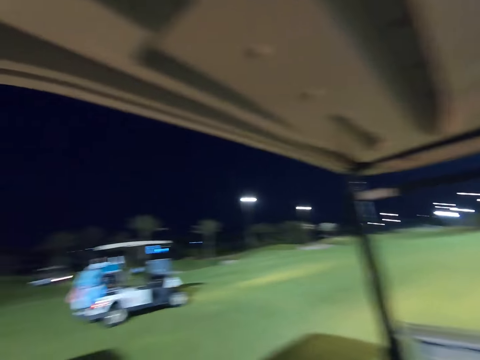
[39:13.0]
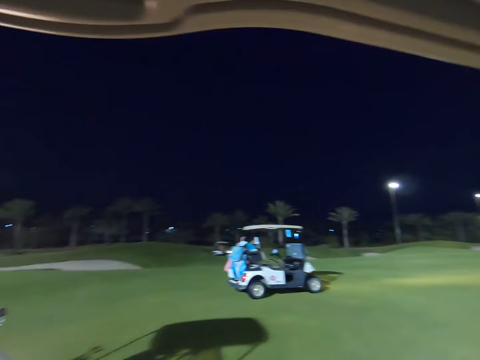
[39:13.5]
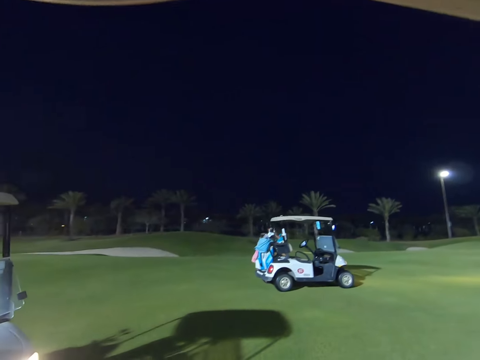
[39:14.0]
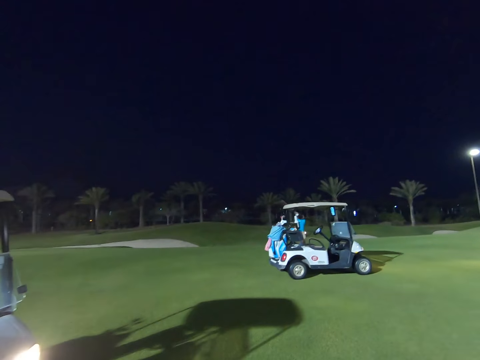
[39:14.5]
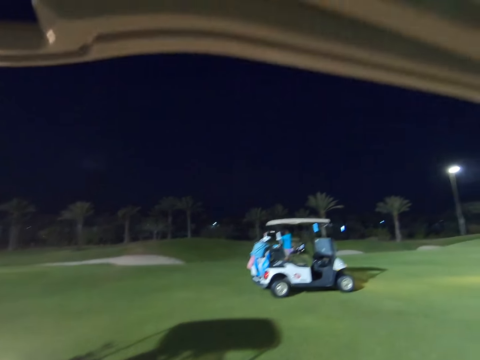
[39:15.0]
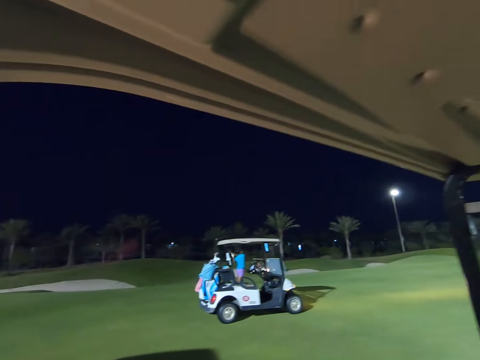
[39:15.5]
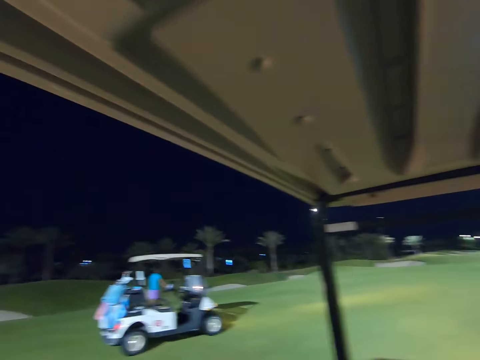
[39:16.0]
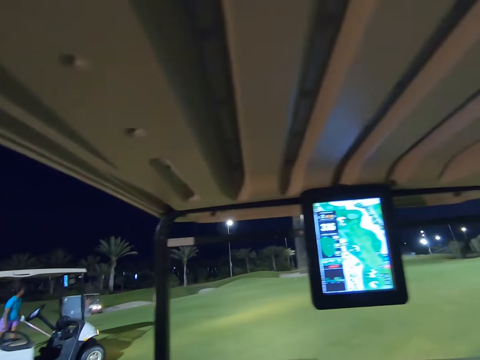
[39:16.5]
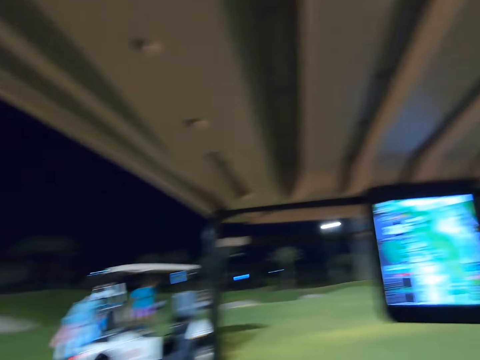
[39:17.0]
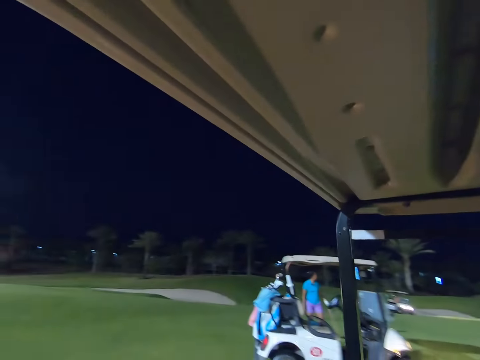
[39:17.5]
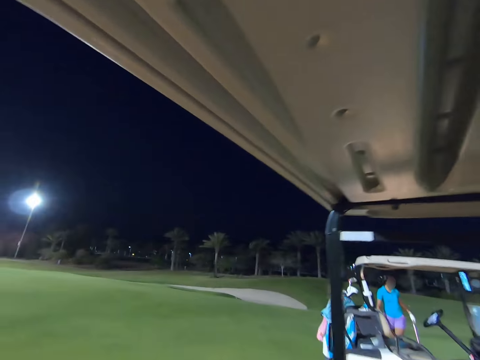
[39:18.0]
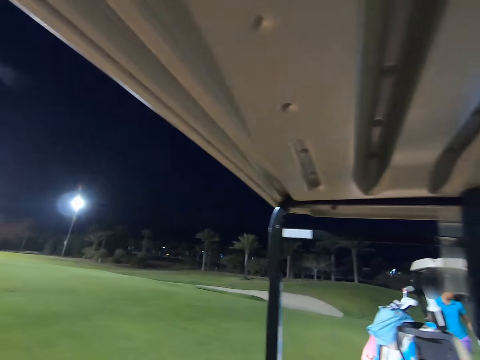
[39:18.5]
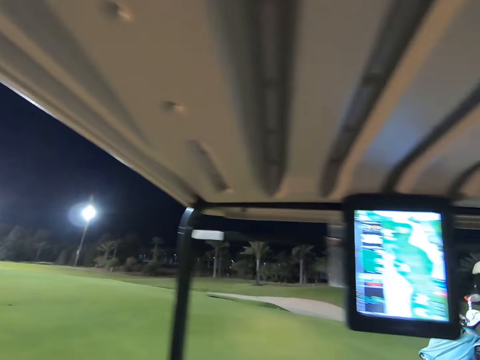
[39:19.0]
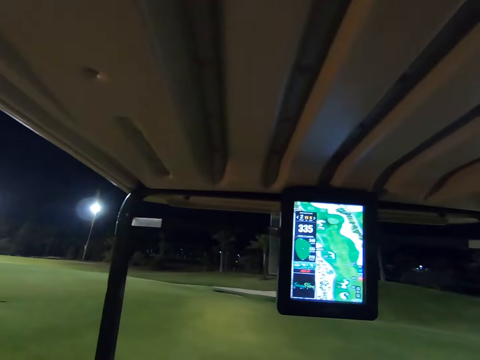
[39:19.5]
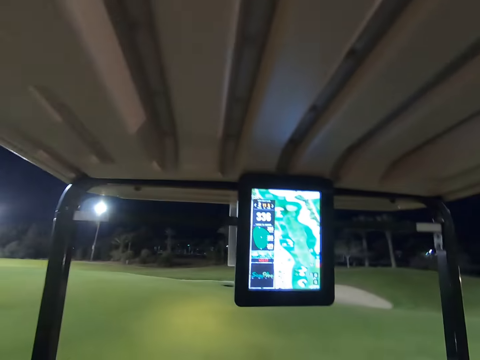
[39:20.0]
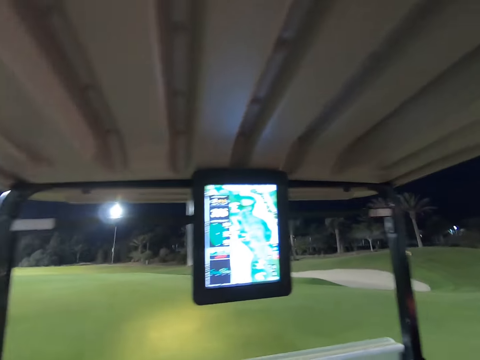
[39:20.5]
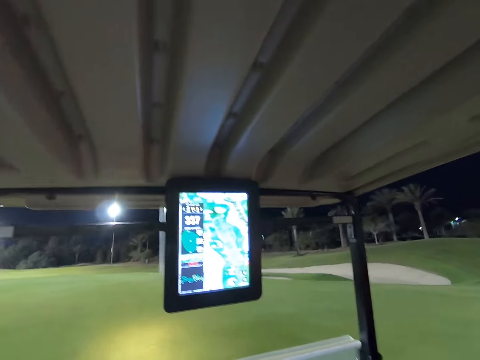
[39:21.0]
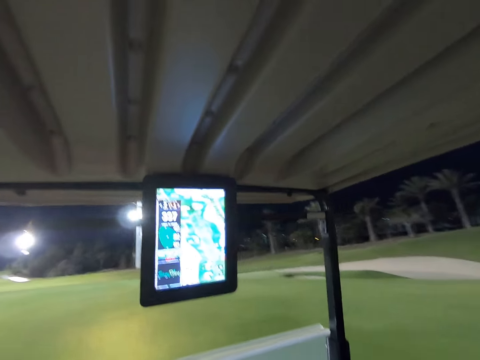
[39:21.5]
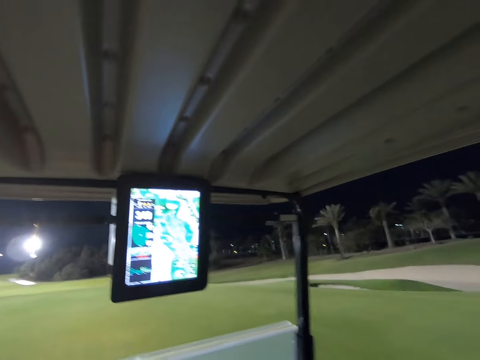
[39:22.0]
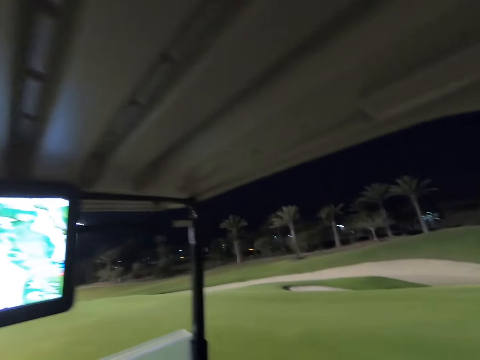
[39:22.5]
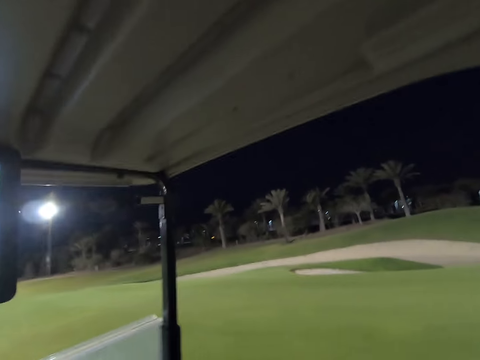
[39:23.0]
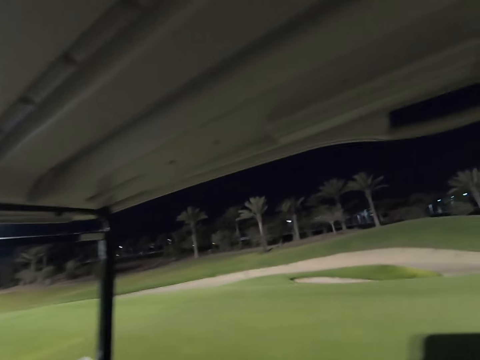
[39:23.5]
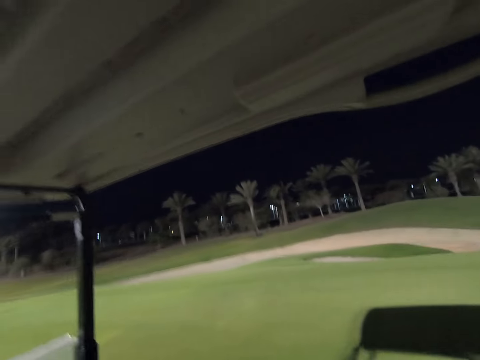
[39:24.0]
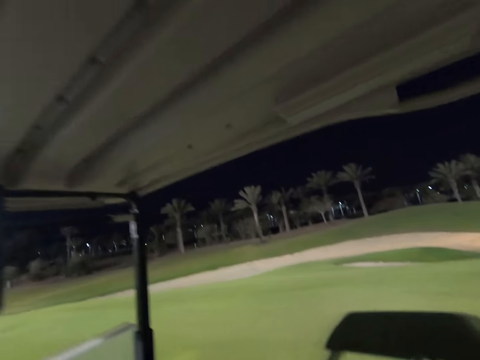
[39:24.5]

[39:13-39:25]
The camera wearer drives the golf cart in the field. A woman sways the stick around. The camera wearer drives around.

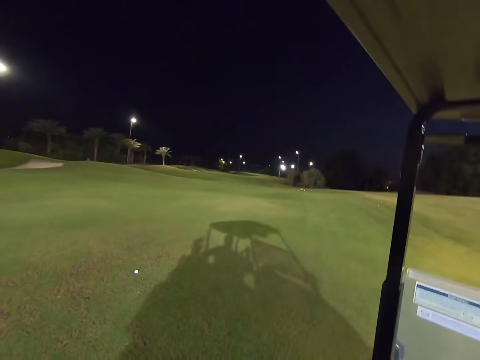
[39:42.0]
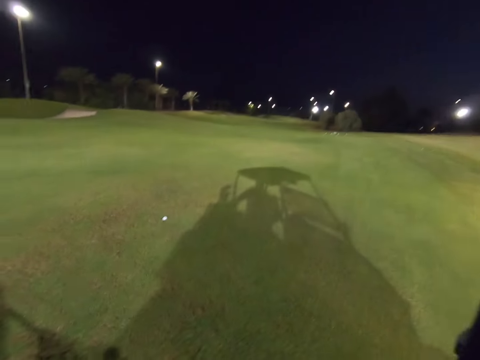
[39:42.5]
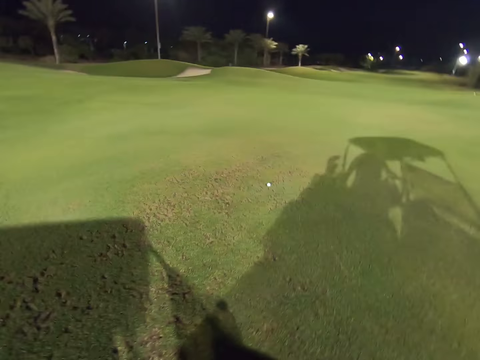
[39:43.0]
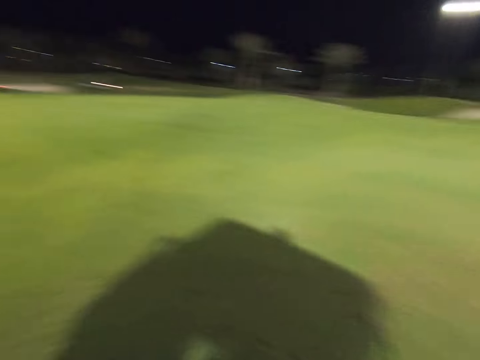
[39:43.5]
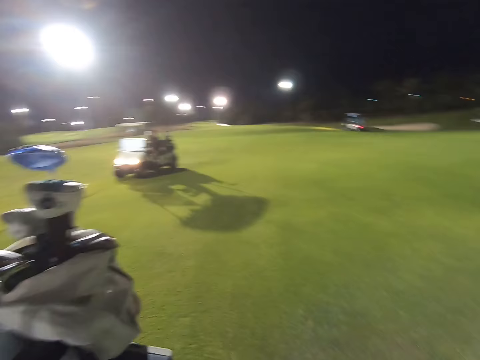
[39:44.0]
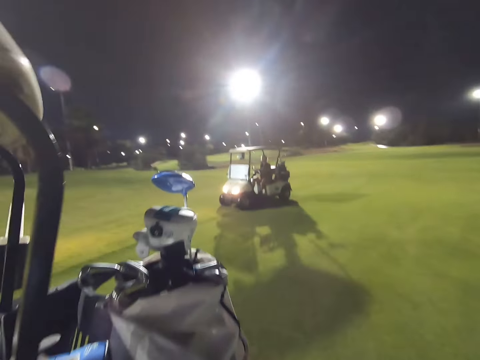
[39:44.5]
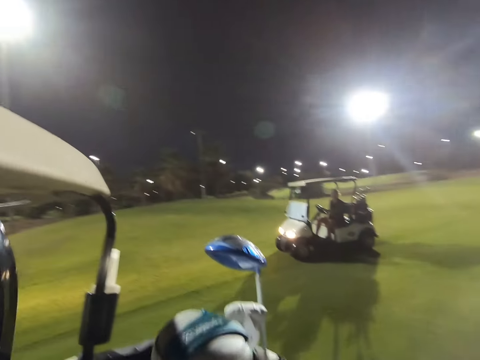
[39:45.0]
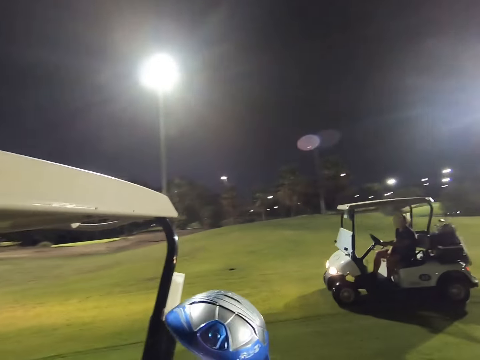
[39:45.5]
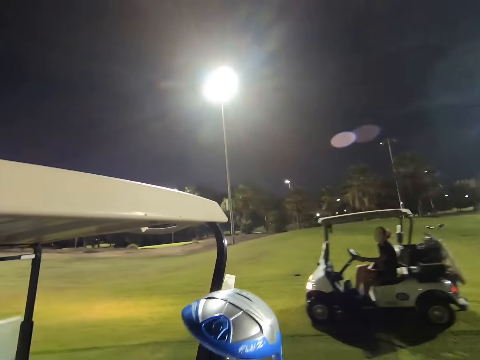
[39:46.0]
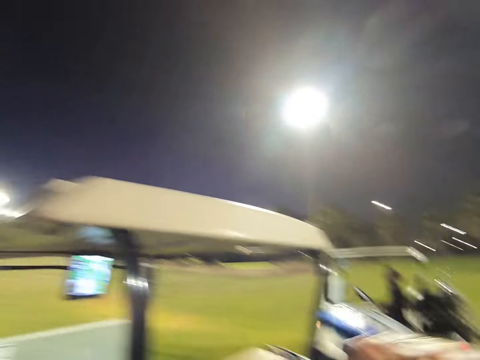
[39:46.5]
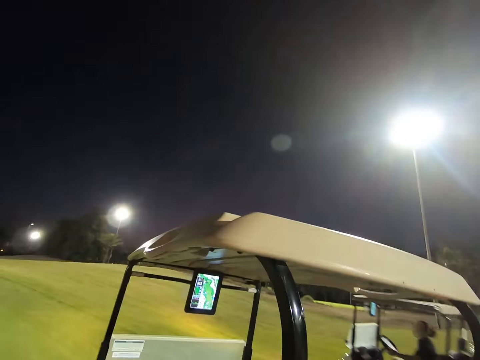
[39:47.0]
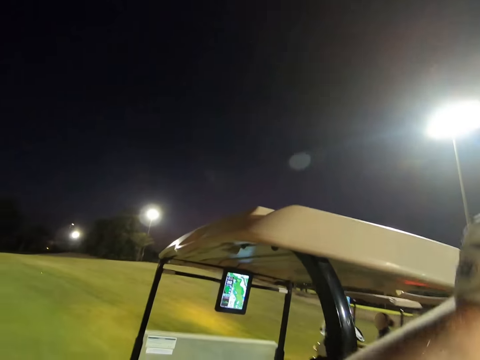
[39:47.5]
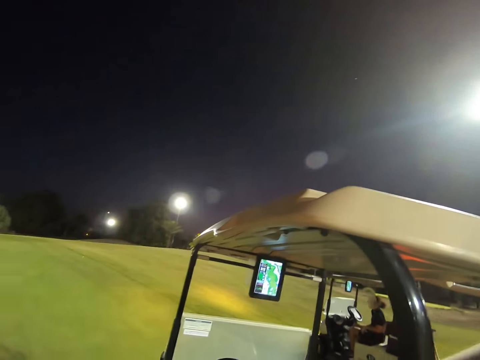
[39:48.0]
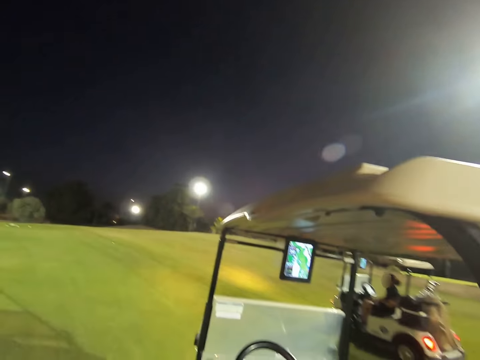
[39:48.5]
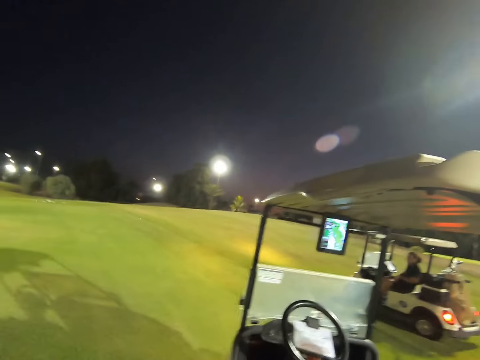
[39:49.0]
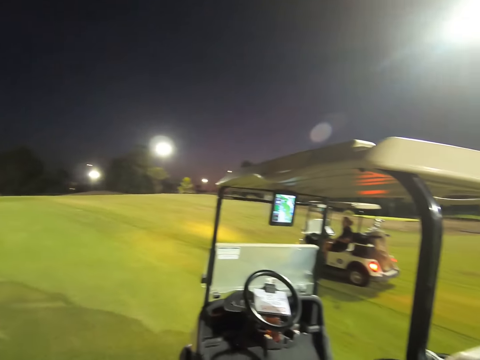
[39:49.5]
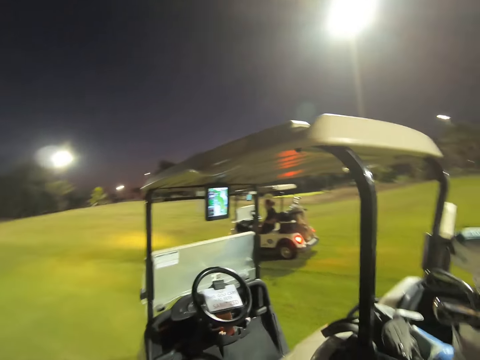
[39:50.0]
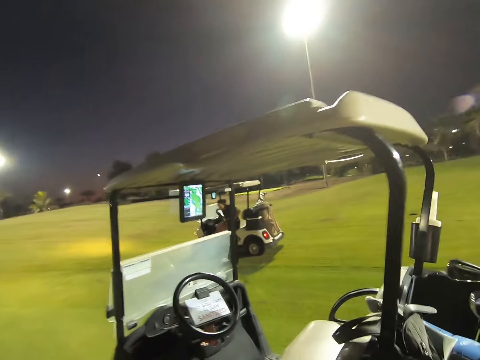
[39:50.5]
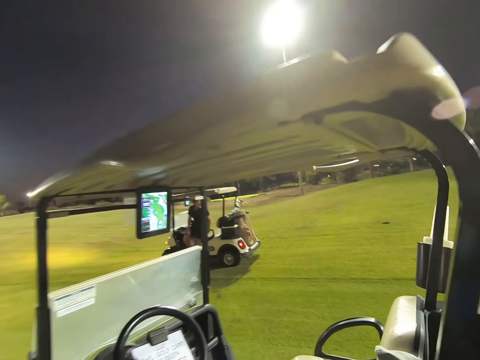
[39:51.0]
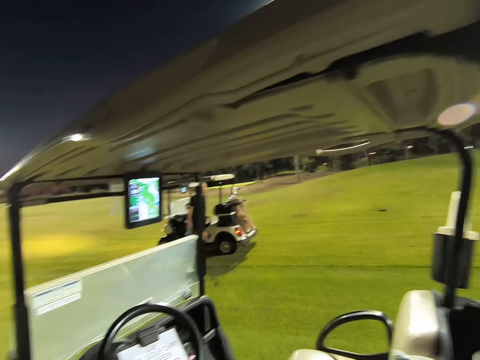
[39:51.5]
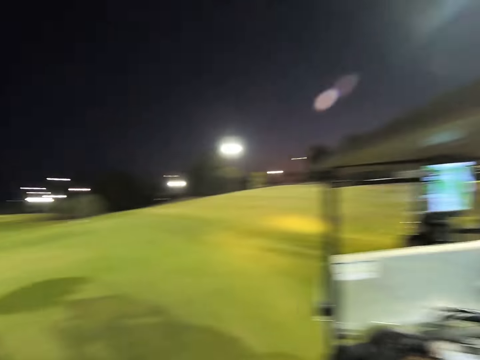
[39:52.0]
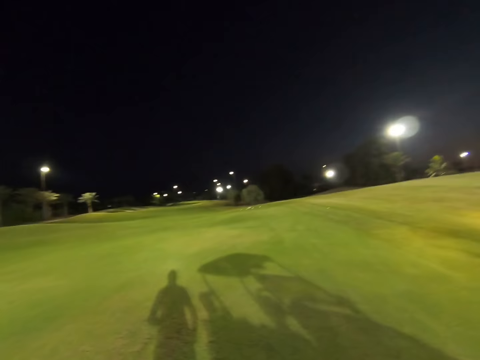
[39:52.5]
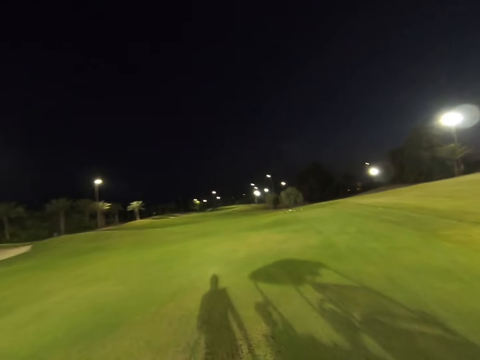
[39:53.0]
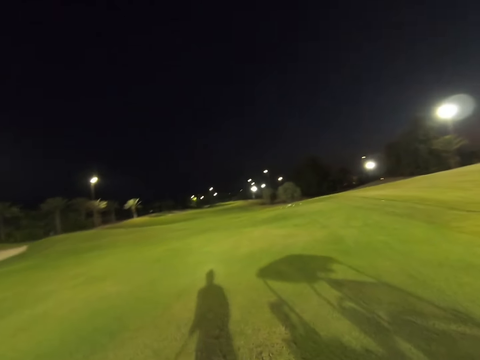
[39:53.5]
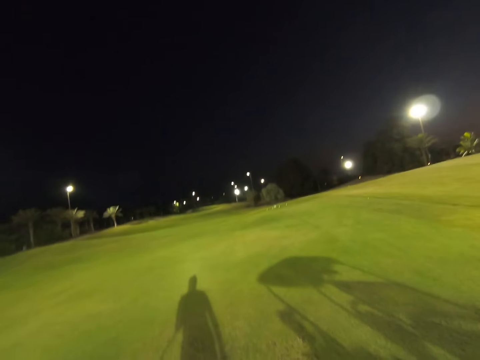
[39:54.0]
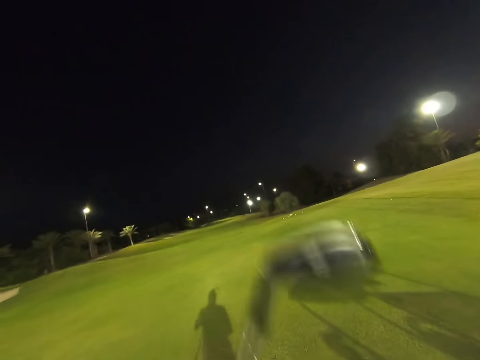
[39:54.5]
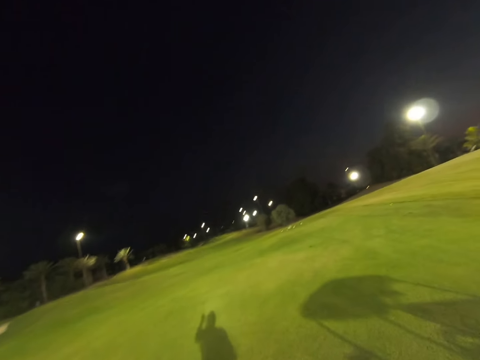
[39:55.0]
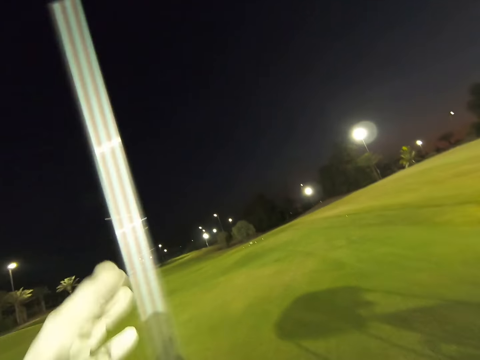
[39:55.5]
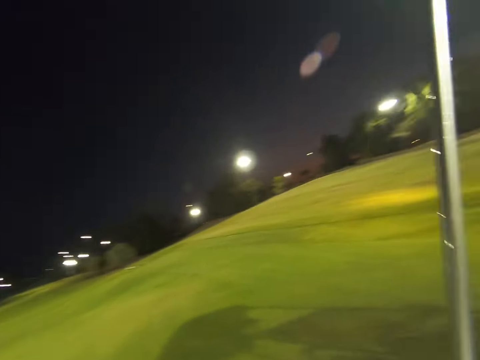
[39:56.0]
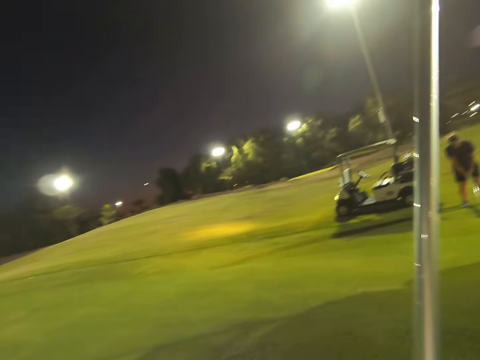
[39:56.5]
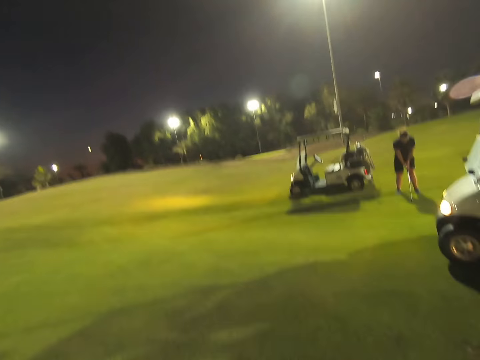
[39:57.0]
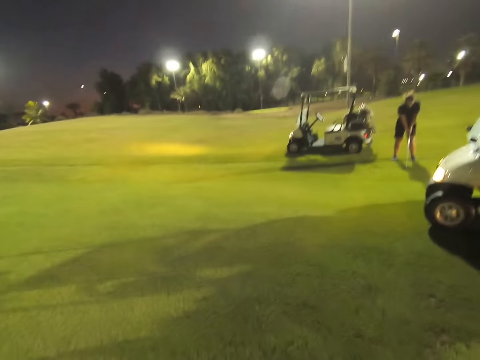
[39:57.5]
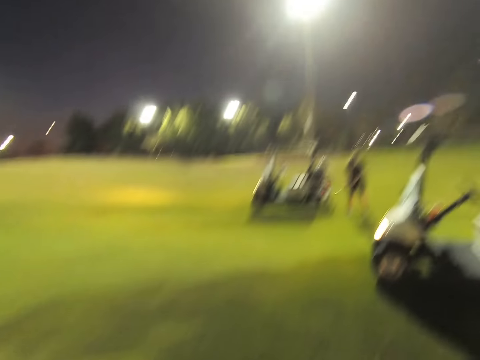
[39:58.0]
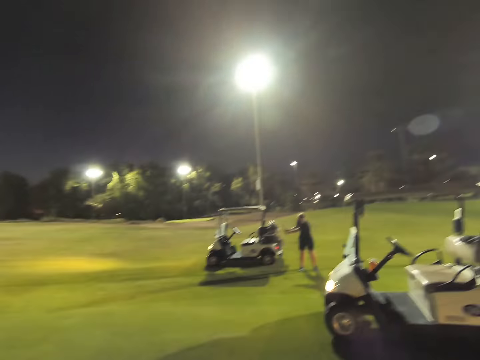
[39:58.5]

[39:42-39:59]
The camera wearer stops the golf cart on the field. They walk around the field. A woman drives around. The woman gets out of the car. The camera wearer lifts up the stick. They hold the golf stick in the hand. They stare around the field. A man plays golf.
